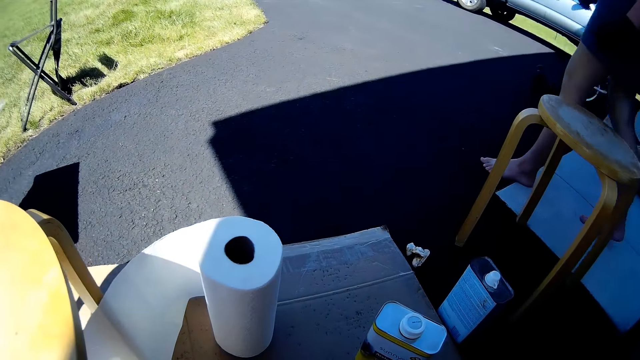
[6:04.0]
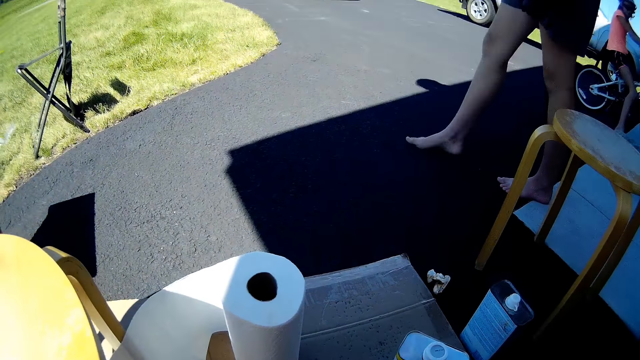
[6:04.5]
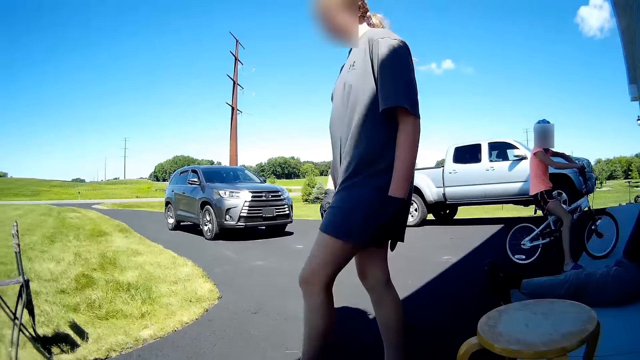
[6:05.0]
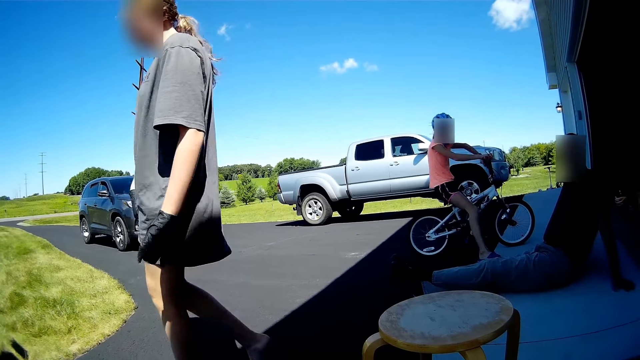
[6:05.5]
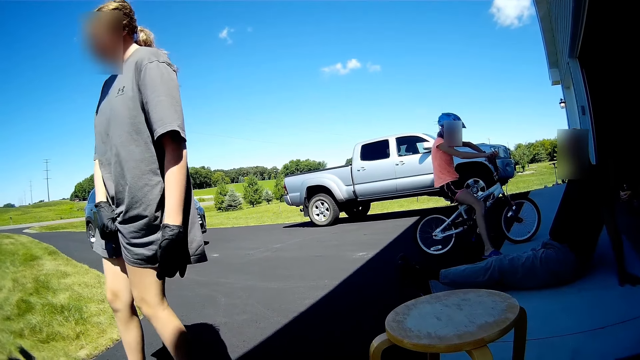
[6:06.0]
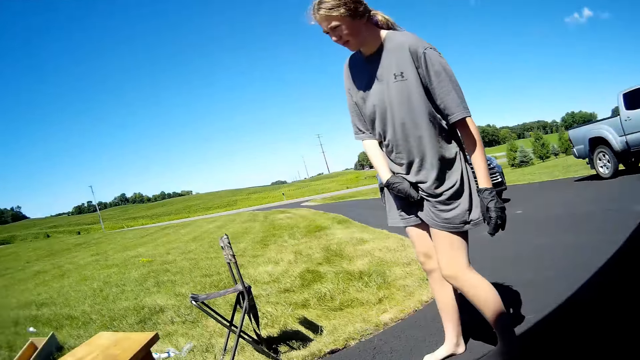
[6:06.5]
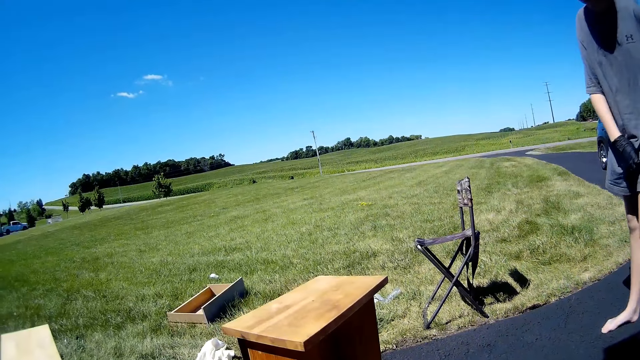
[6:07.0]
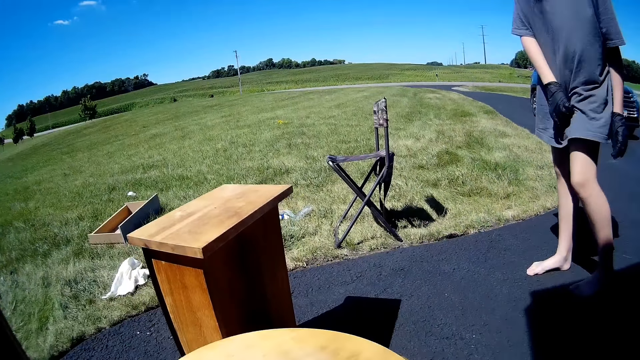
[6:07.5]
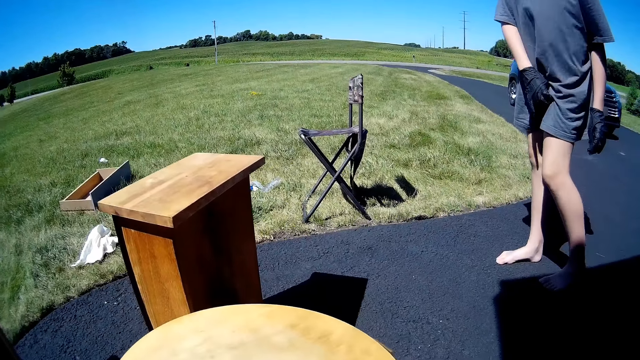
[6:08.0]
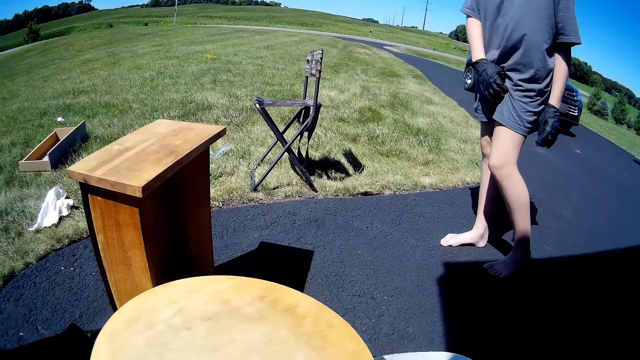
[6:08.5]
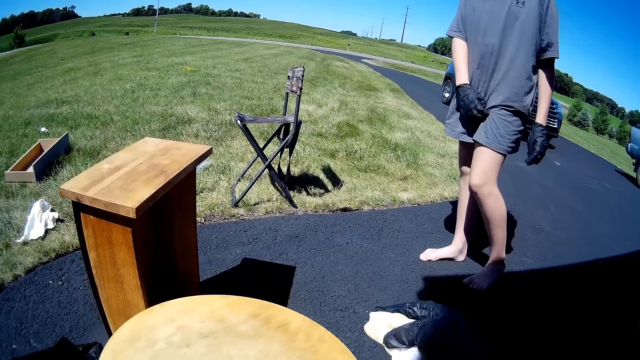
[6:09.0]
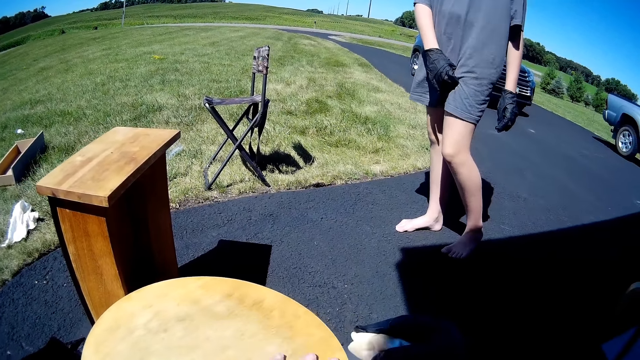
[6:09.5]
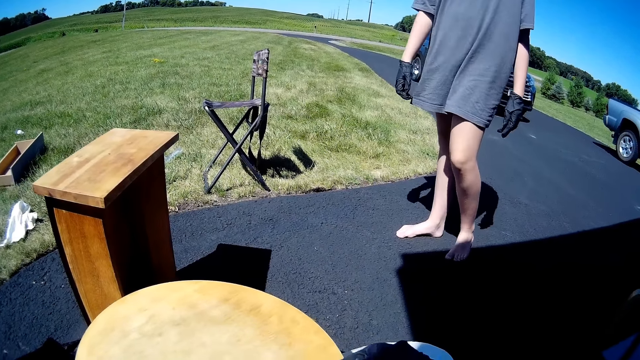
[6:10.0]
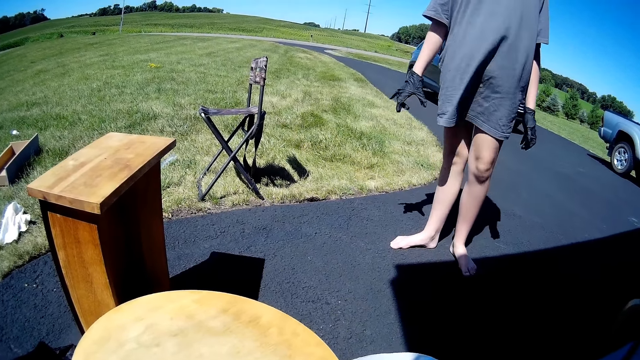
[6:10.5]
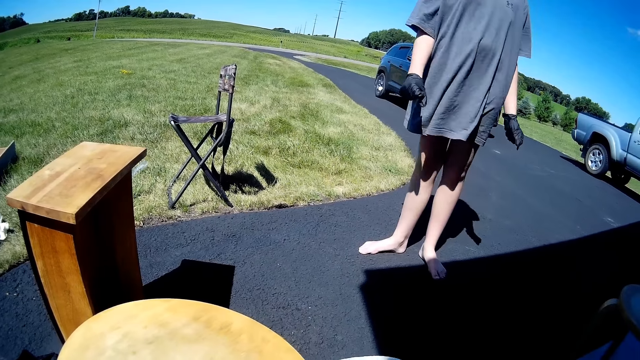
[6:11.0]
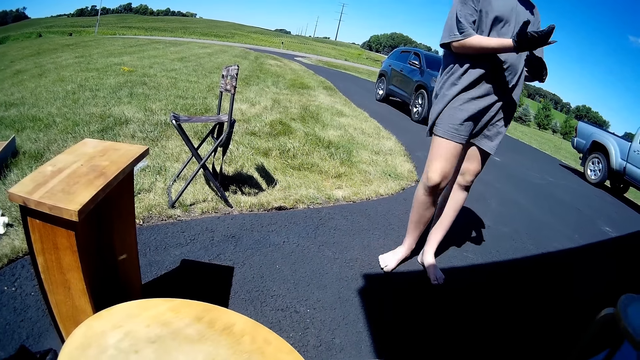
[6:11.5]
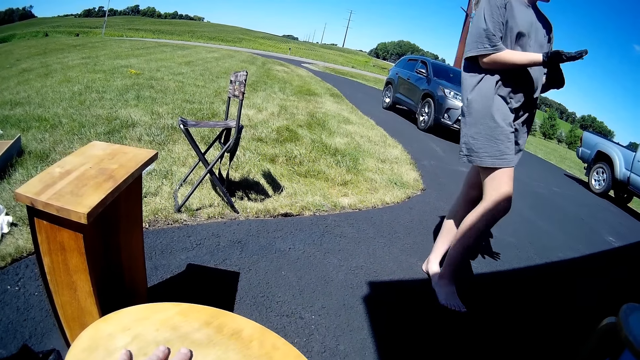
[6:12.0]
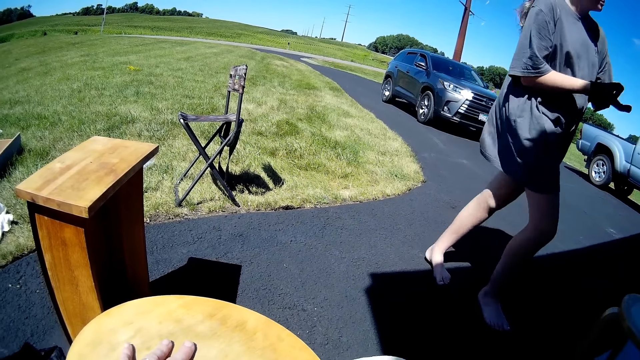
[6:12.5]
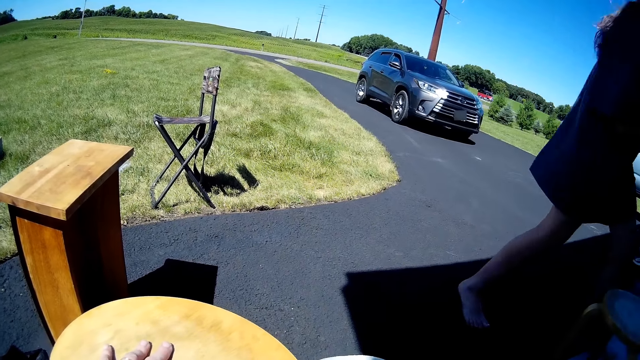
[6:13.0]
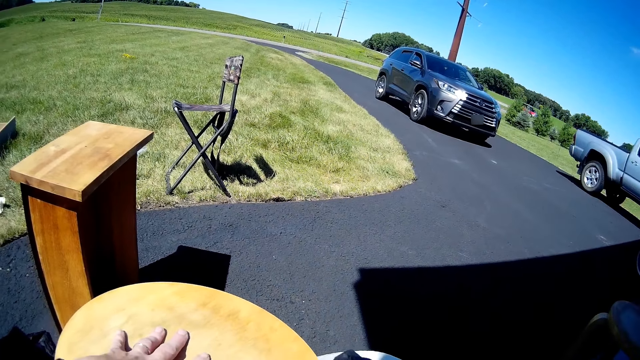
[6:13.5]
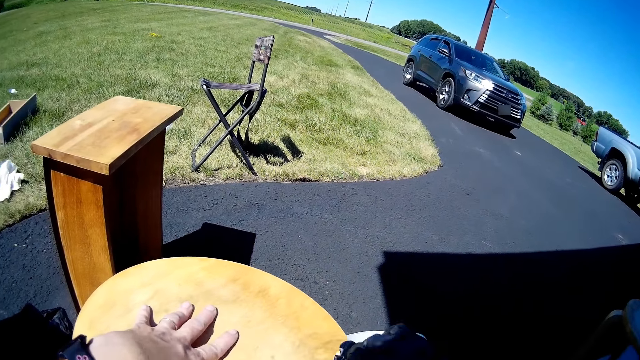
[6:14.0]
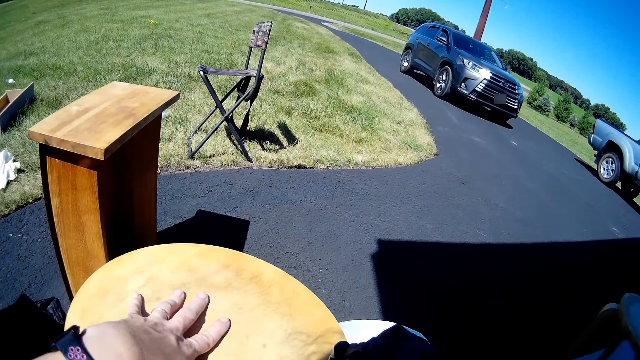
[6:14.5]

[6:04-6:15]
A woman scratches her thigh. The camera wearer applies paint oil on furniture with a wiping cloth. They rub the table.

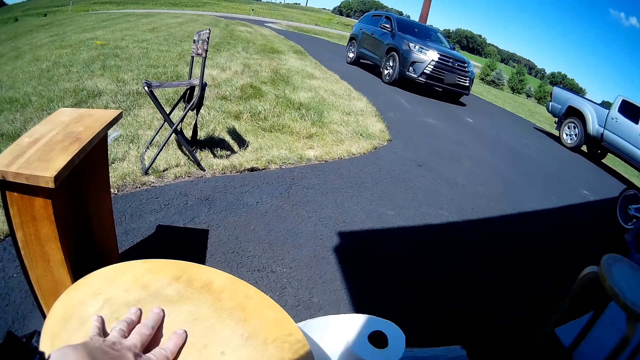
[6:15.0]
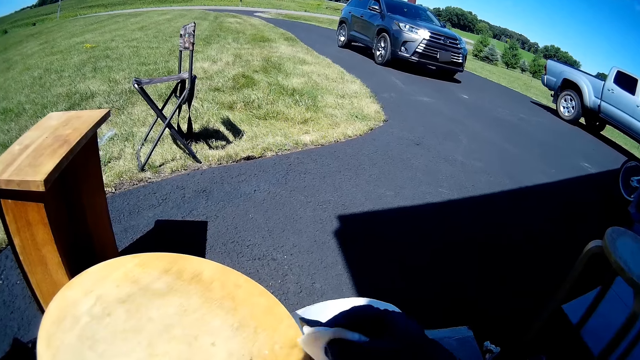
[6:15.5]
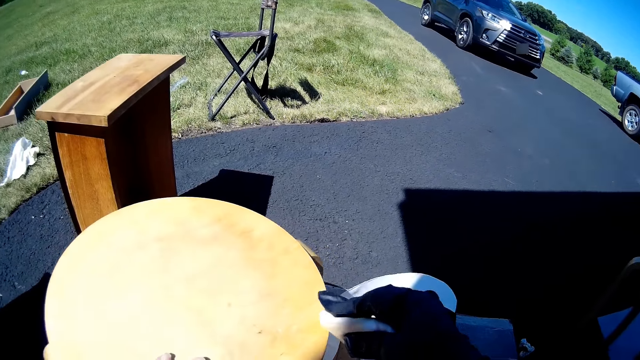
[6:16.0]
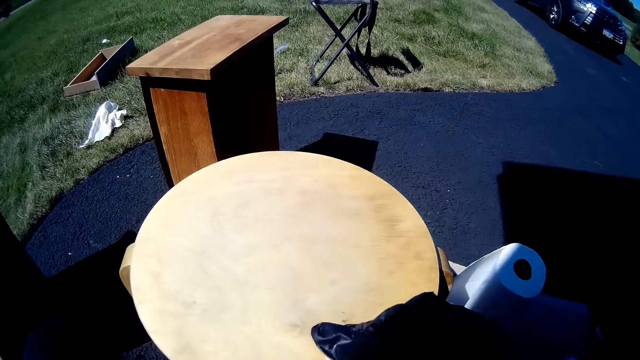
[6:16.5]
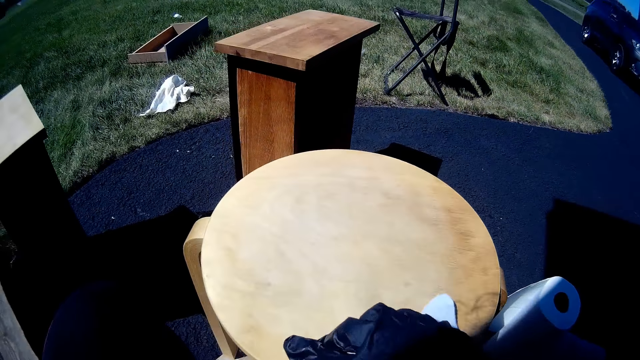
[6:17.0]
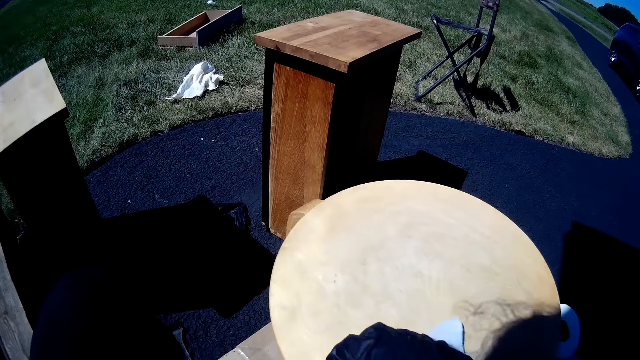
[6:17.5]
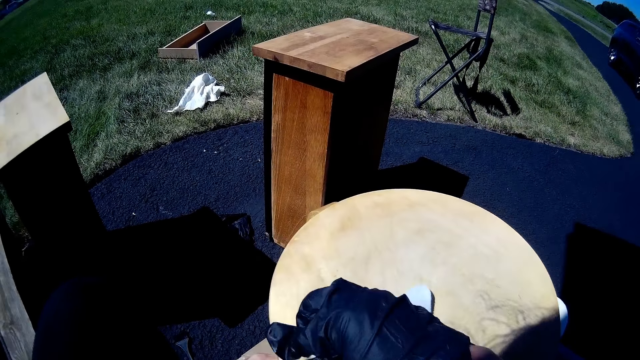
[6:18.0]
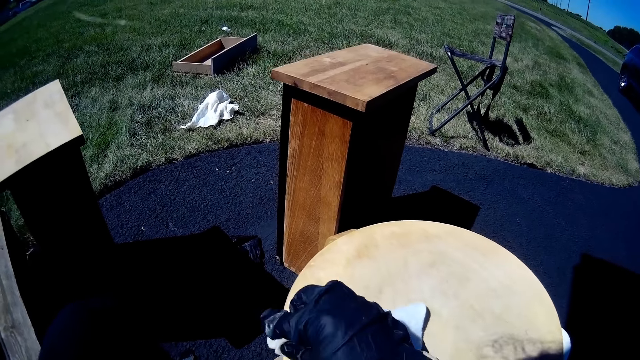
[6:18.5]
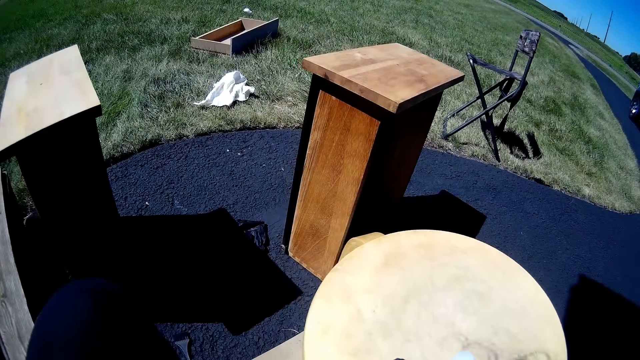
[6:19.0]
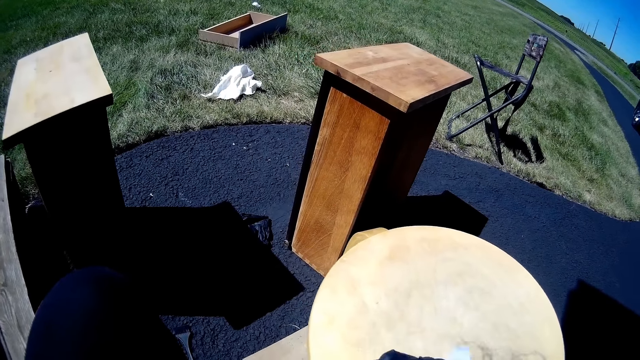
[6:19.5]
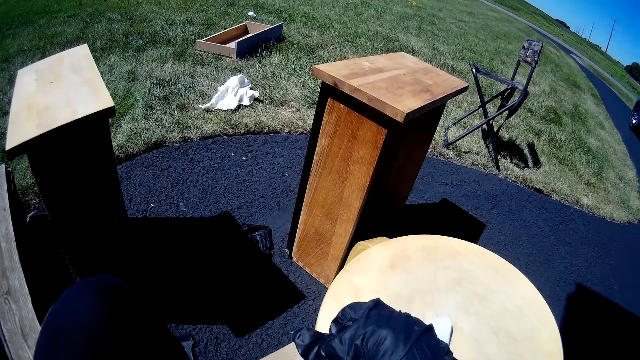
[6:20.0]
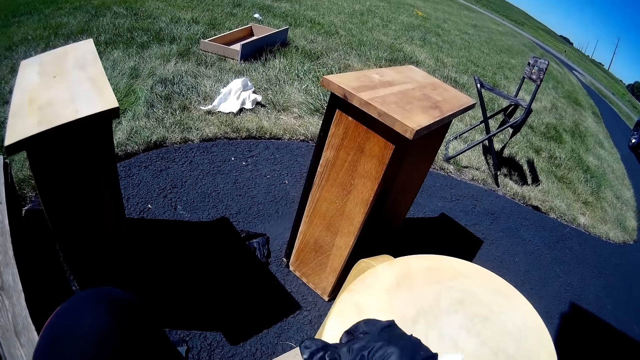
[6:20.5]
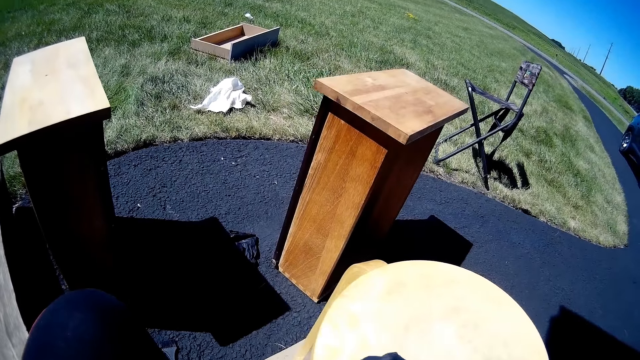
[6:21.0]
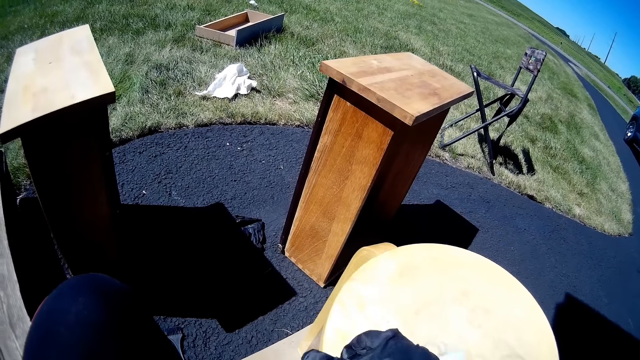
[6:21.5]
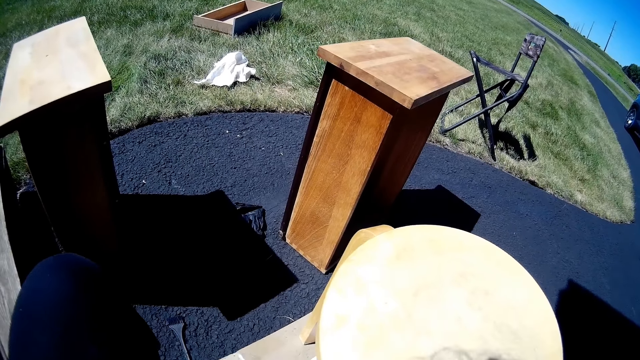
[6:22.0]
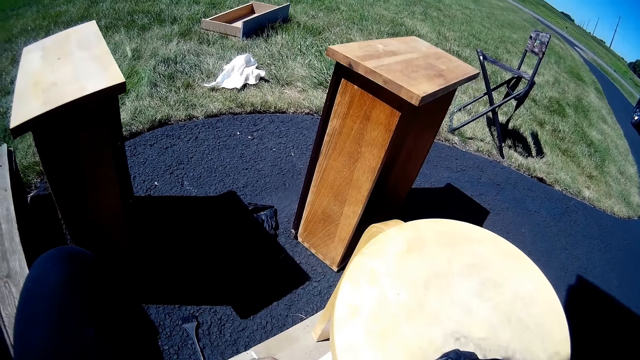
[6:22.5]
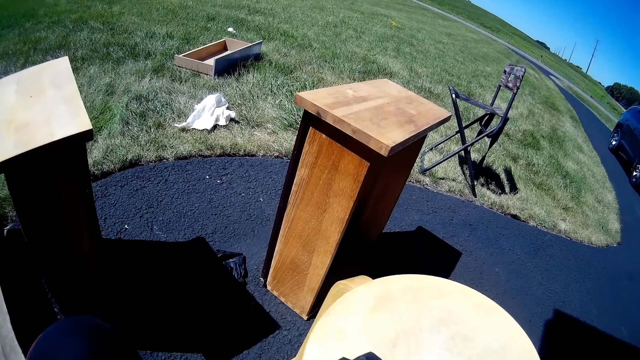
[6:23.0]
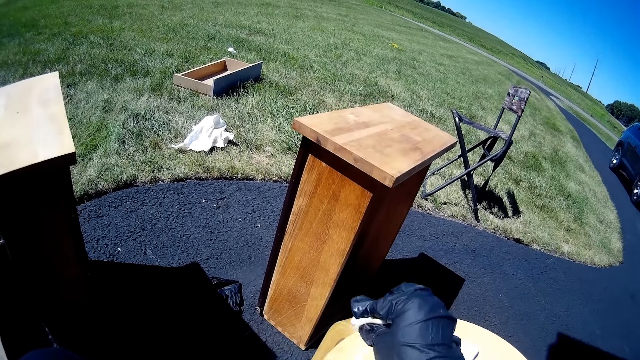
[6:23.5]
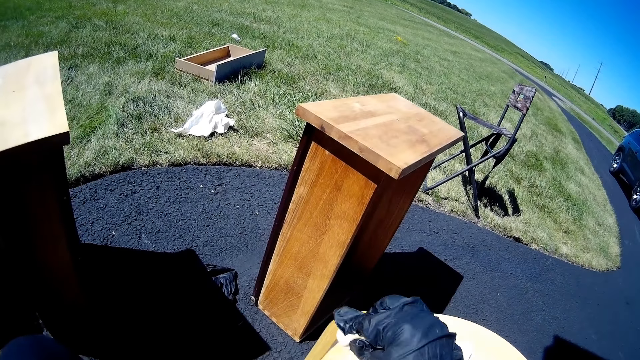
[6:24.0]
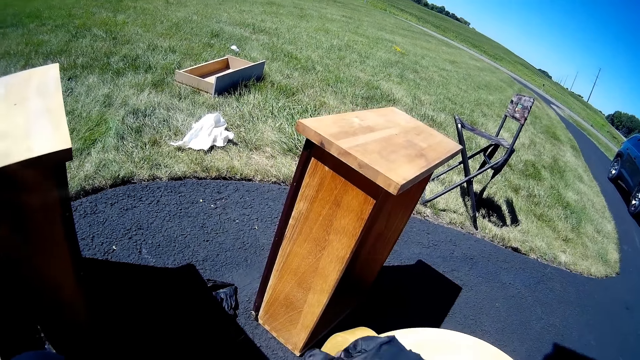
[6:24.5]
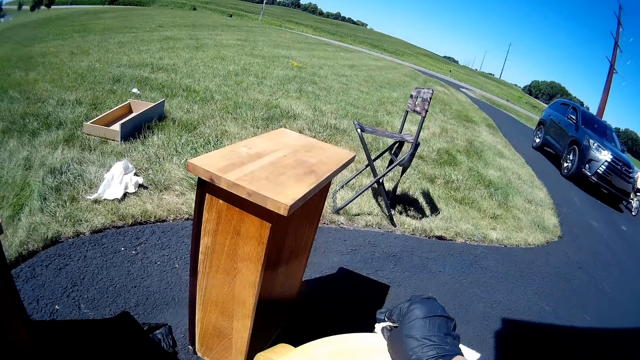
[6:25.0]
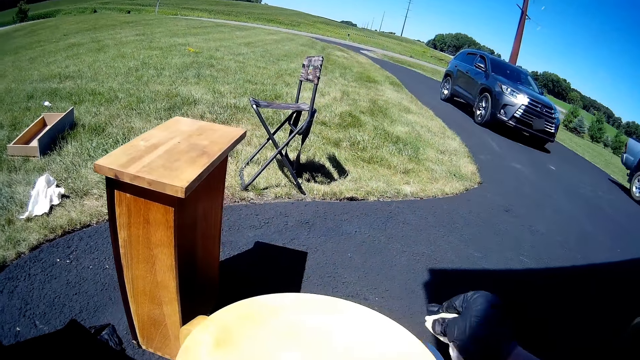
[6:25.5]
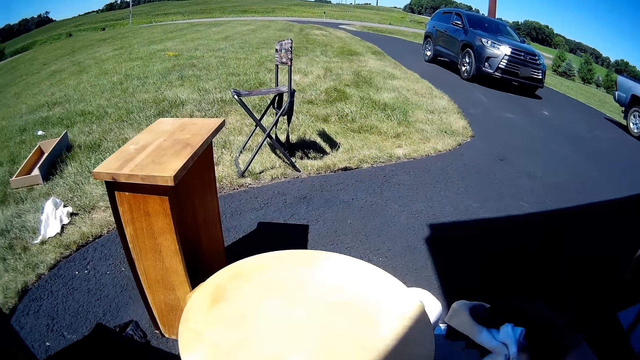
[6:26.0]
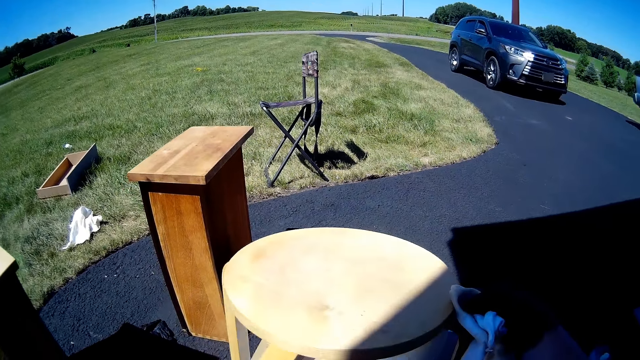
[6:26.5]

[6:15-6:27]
The camera wearer moves furniture with a hand. They apply paint oil on the furniture with a wiping cloth.
